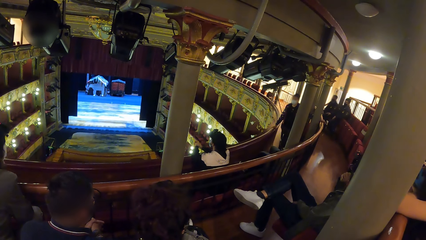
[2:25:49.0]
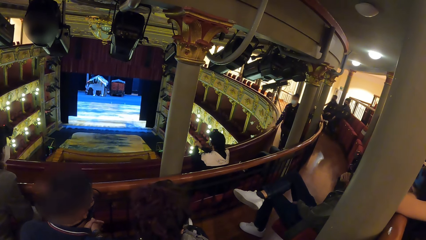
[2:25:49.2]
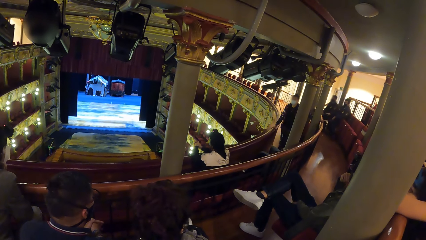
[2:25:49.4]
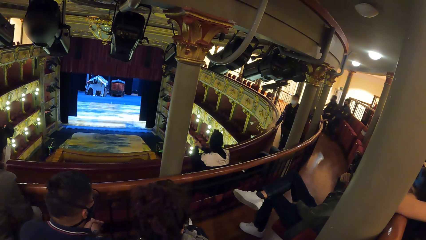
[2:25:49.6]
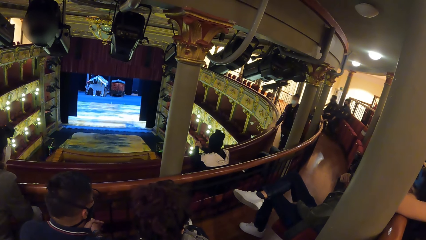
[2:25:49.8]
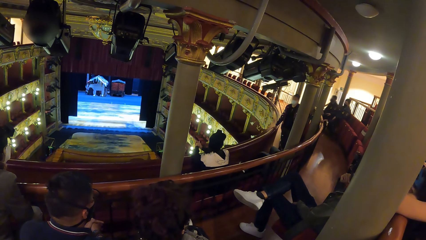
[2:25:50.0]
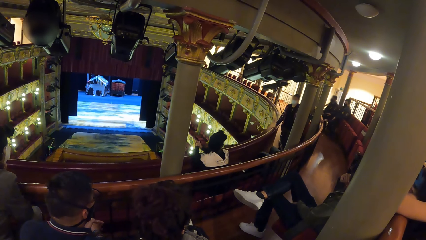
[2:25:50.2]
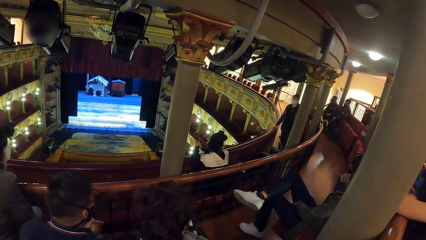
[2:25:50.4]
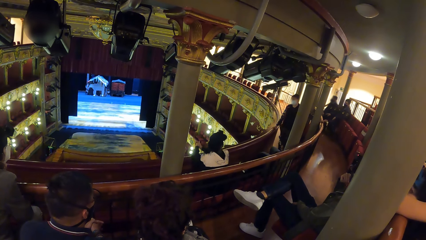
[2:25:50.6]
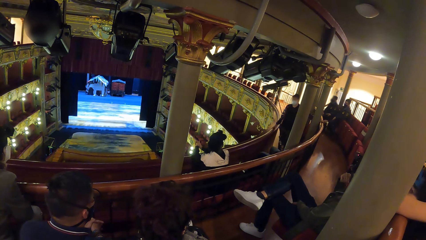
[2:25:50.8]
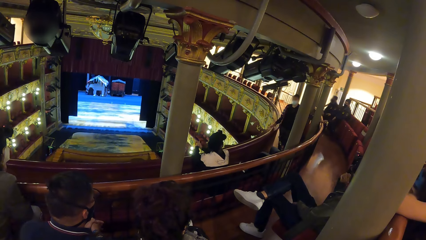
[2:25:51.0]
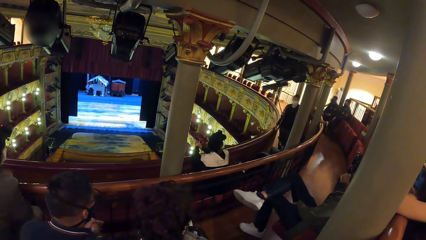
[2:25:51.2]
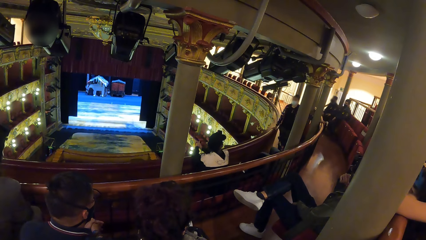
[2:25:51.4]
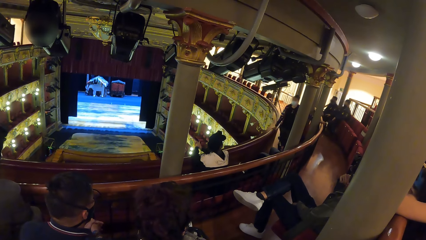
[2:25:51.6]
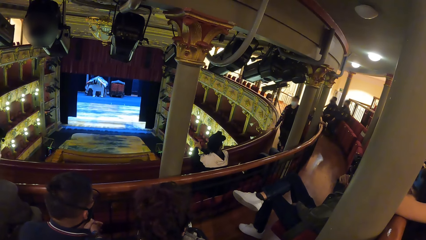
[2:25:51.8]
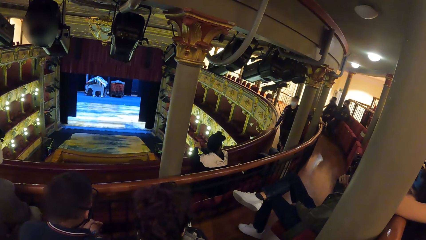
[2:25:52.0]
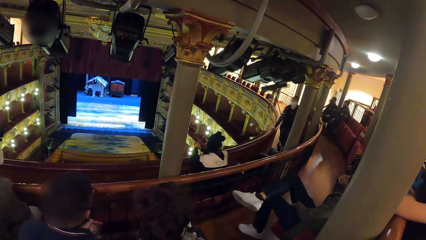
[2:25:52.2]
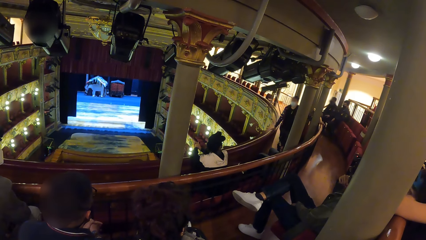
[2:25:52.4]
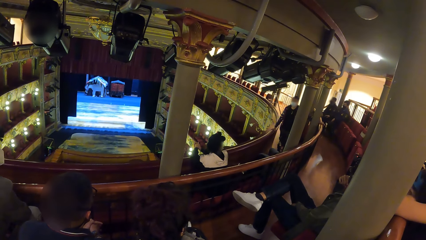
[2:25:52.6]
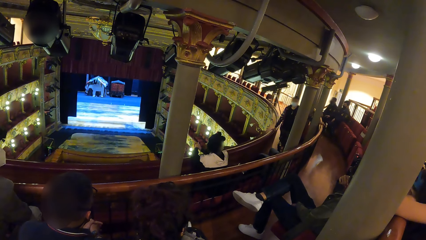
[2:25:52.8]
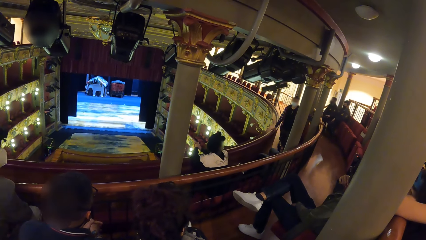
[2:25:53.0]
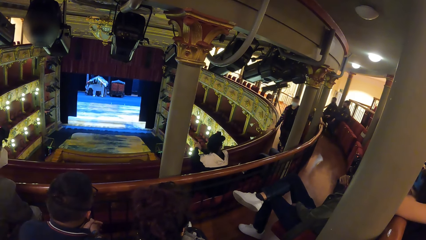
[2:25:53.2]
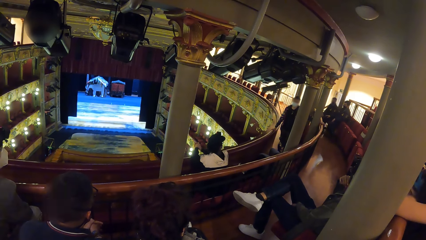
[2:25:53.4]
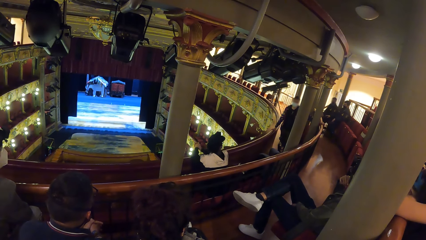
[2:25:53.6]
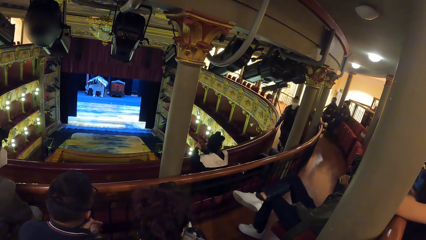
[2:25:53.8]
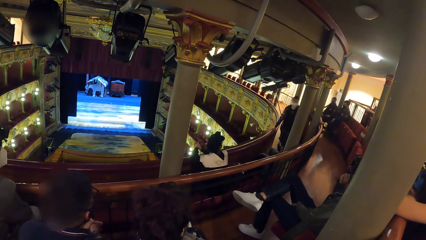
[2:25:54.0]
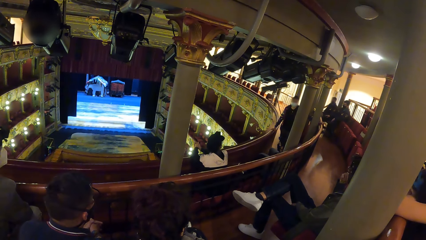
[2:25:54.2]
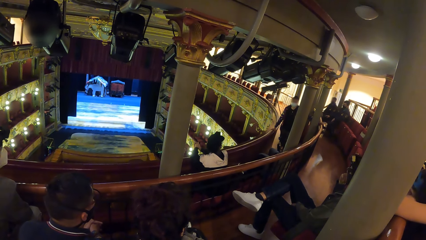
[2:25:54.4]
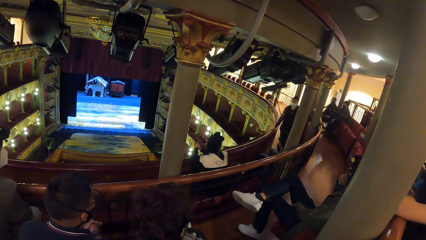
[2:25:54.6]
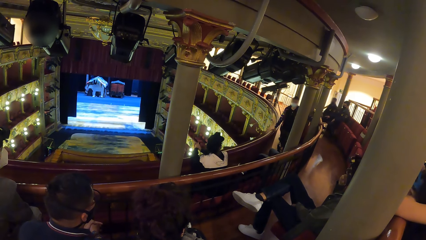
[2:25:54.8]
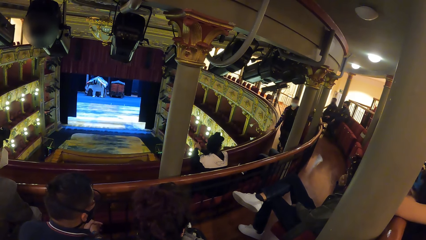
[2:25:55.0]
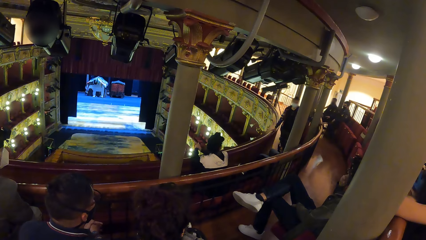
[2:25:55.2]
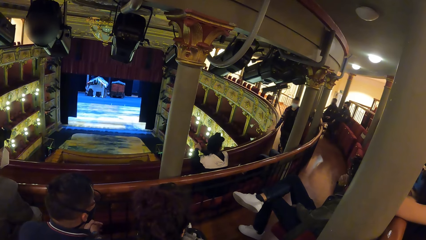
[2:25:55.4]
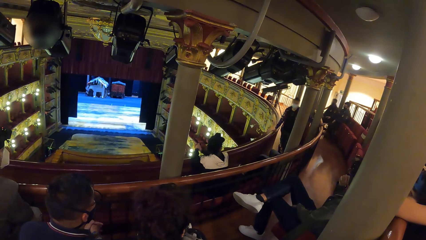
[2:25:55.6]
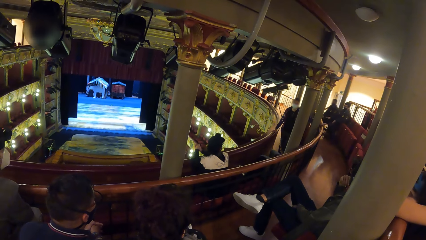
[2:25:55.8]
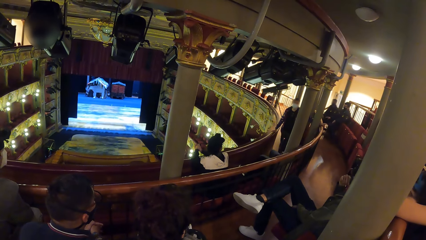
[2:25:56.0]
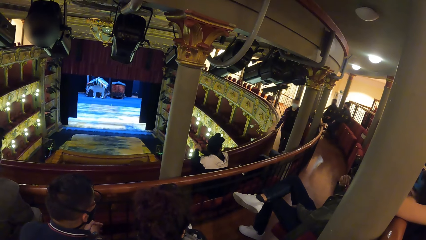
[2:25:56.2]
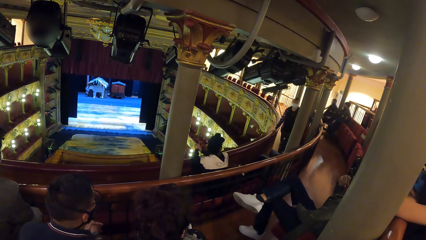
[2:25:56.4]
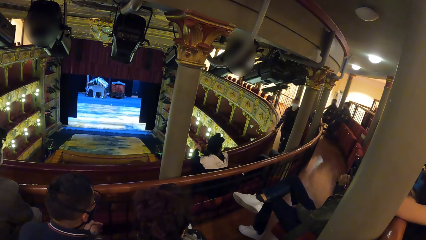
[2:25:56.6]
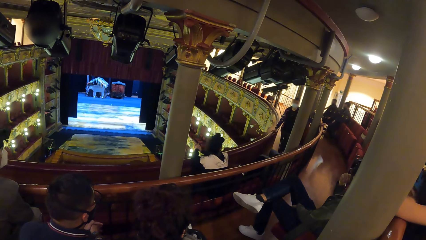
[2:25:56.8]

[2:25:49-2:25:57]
A person talks to the people.

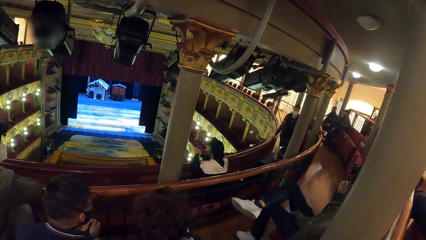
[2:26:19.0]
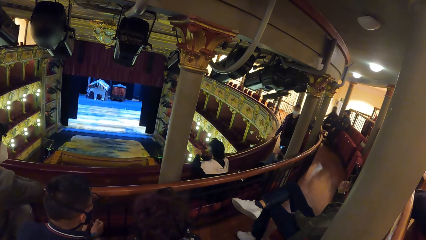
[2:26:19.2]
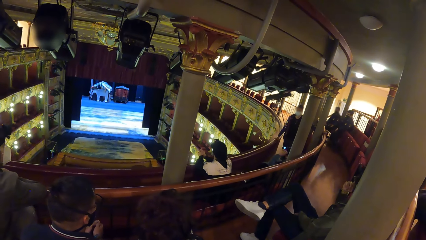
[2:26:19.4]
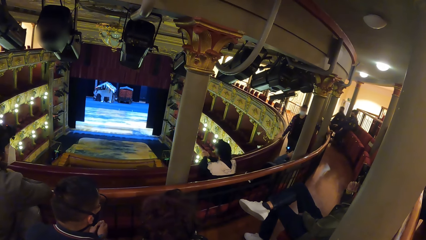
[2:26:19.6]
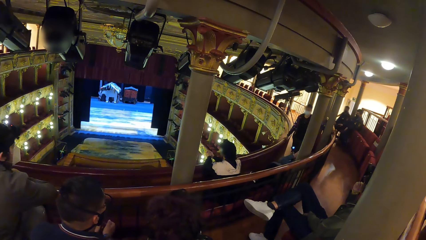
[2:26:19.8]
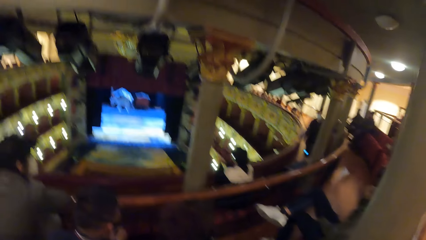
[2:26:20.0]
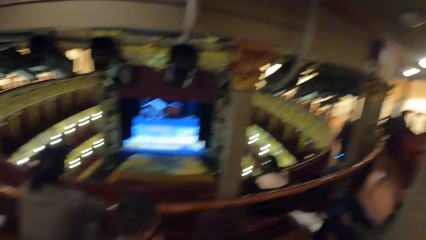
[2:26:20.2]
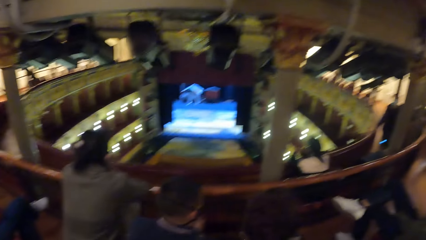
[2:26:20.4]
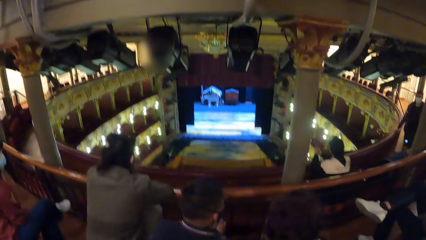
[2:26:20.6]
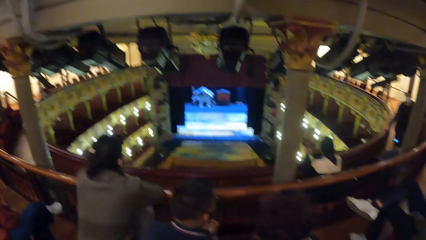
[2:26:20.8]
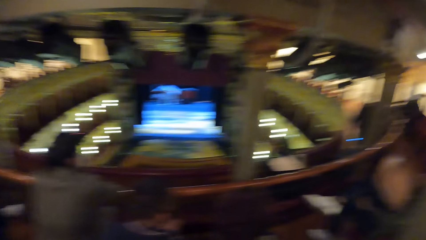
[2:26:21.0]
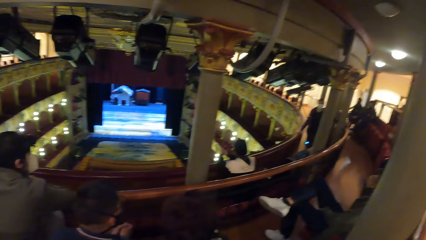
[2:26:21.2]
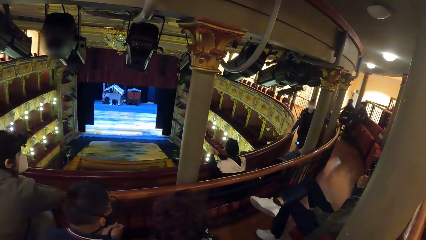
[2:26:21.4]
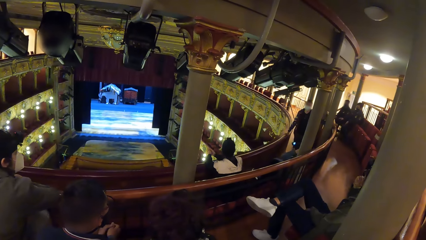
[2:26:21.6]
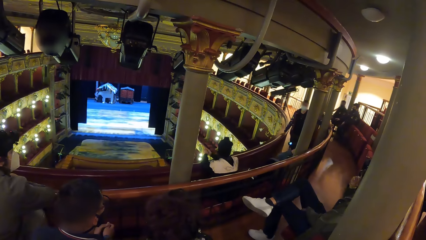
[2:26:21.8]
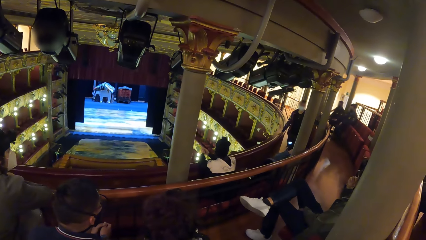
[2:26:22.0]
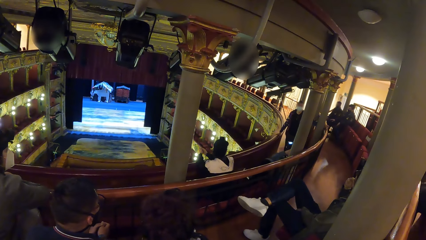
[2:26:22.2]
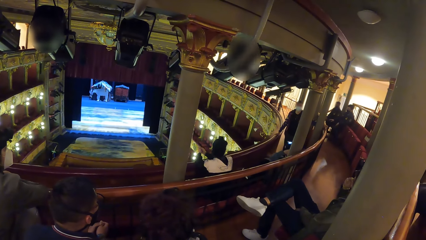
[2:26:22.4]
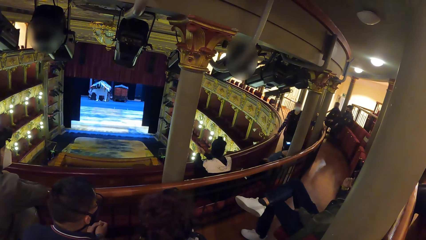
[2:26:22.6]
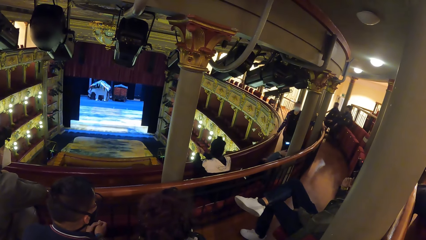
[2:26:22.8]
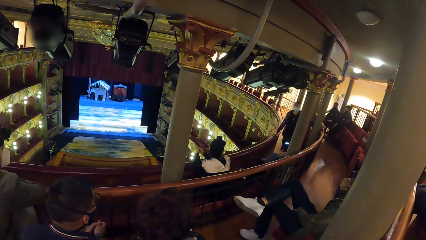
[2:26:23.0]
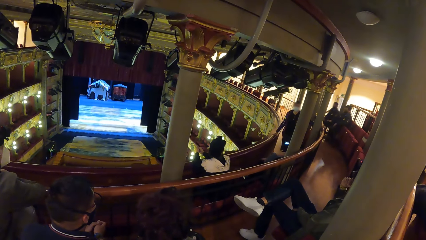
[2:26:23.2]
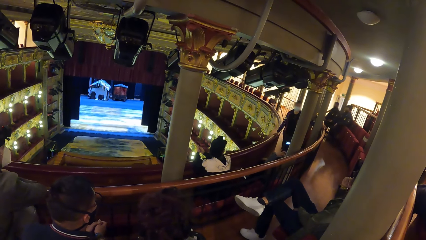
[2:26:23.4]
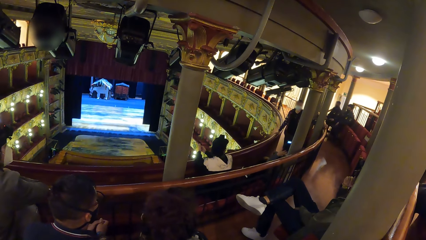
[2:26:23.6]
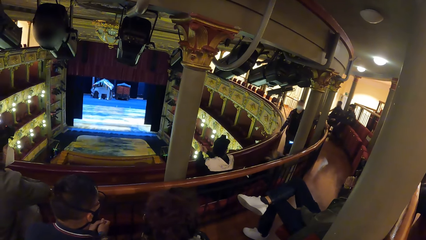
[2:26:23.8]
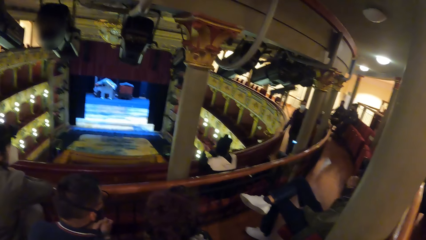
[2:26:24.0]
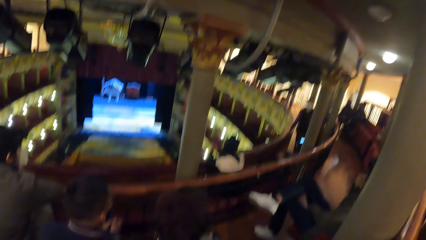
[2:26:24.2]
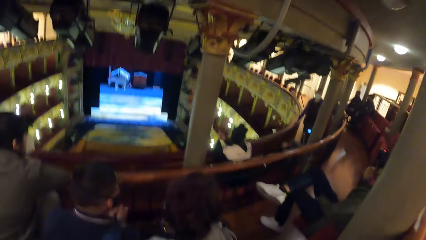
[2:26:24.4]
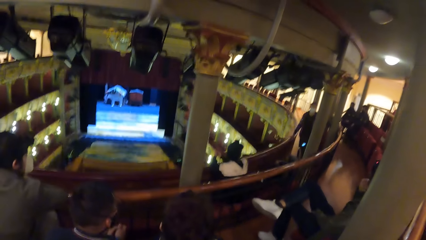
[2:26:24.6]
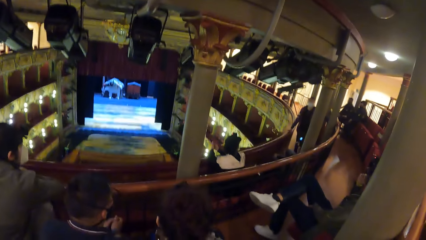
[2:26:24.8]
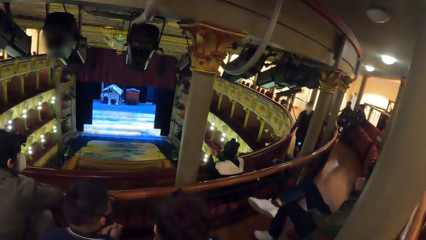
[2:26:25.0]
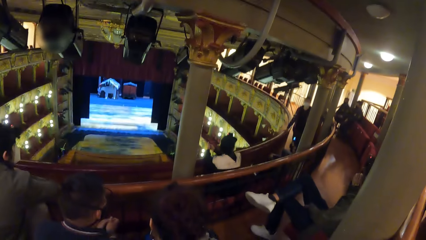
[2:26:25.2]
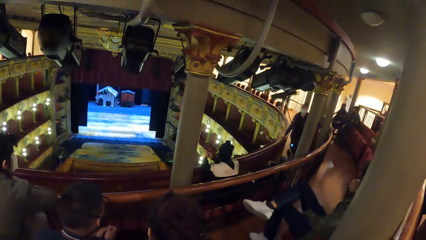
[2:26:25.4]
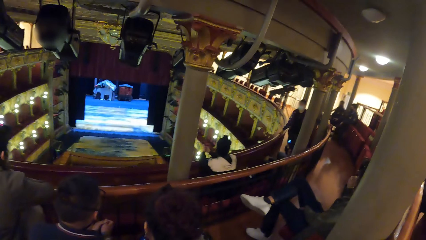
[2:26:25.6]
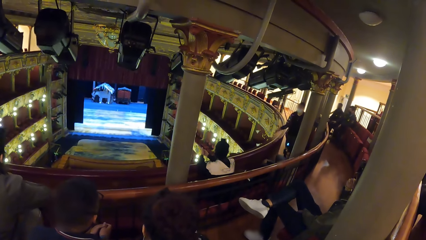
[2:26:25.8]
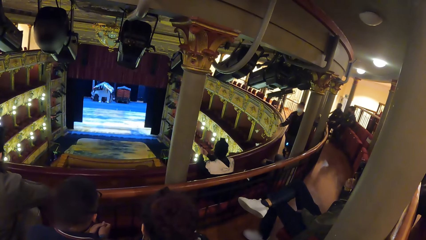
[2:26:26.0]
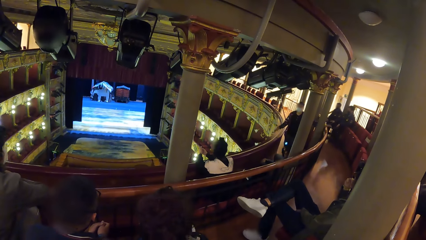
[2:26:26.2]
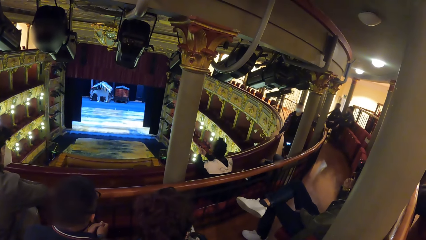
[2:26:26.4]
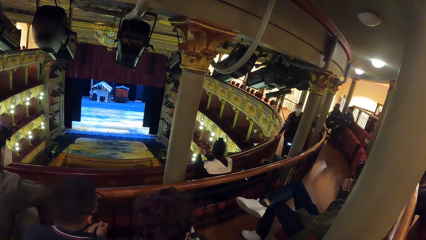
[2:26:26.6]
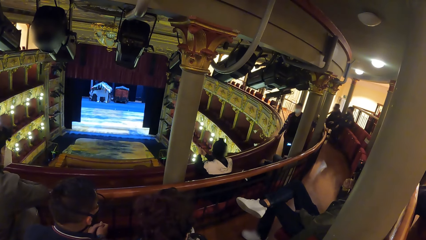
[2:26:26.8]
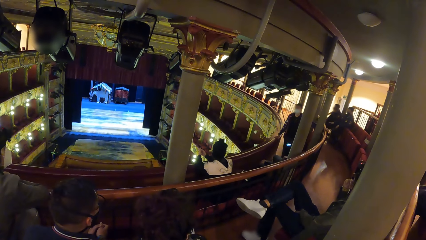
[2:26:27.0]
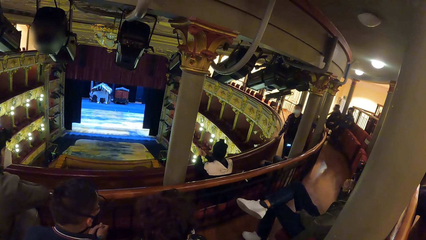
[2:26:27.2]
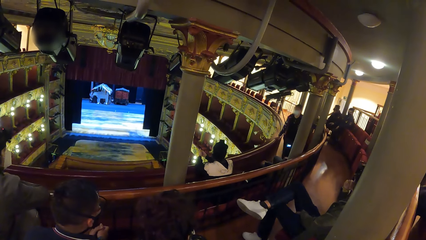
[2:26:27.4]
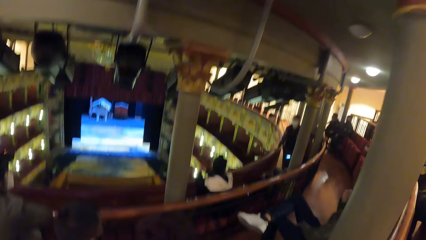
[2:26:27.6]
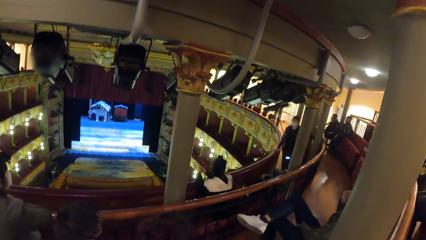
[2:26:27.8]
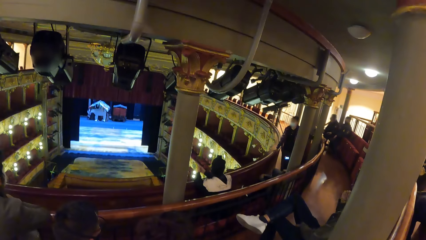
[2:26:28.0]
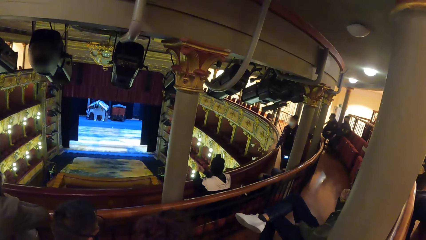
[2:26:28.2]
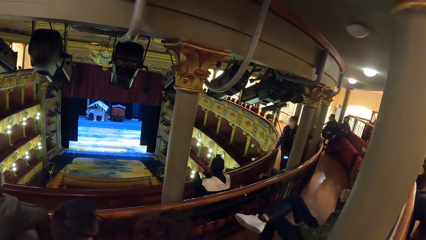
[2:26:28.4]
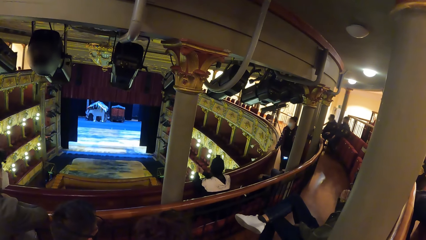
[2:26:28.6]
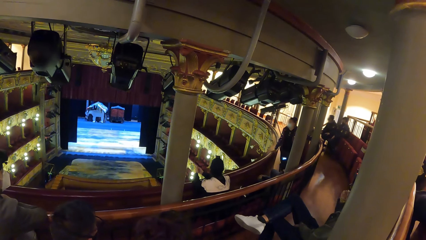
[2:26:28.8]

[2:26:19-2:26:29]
The camera wearer watches a movie in a theater. A person talks to the people.
